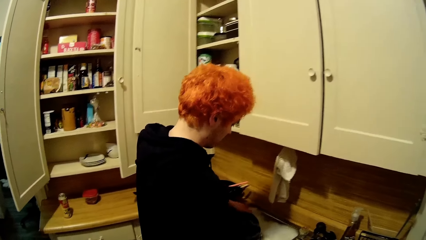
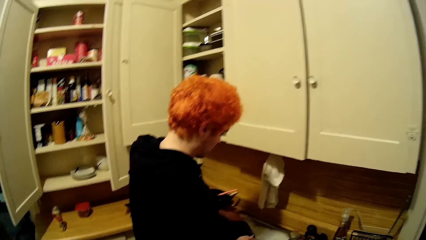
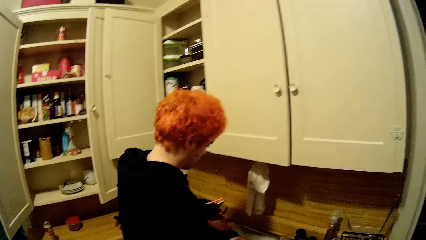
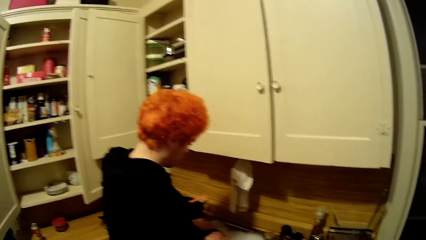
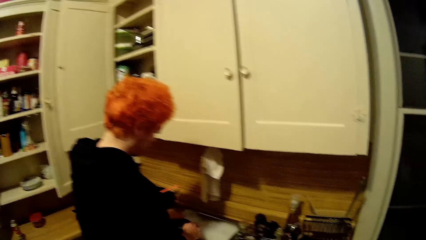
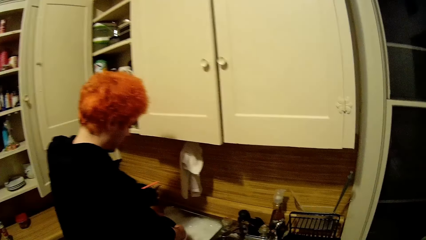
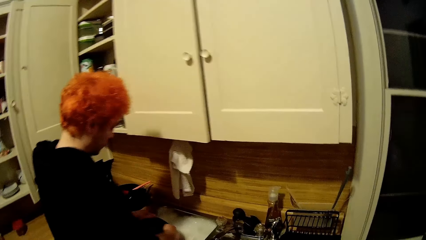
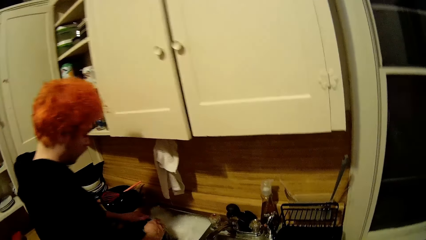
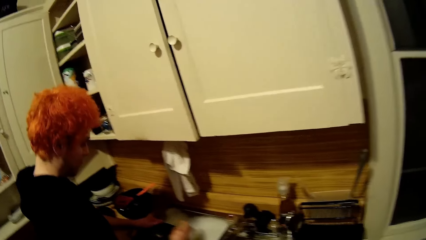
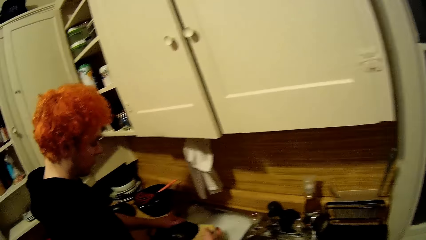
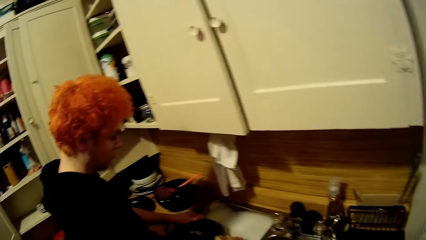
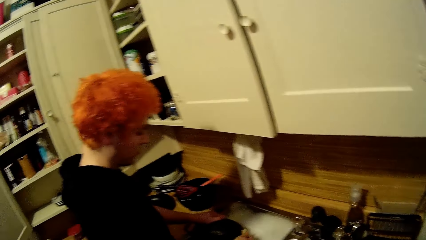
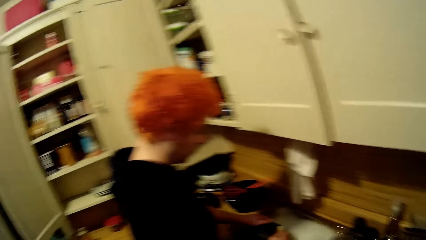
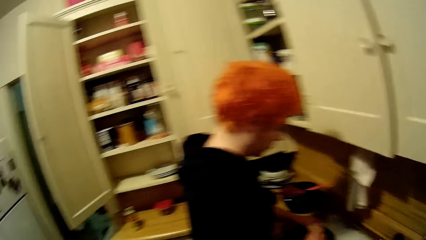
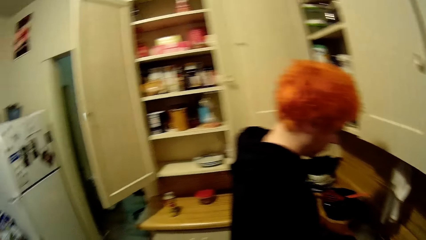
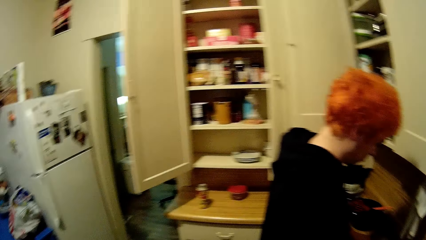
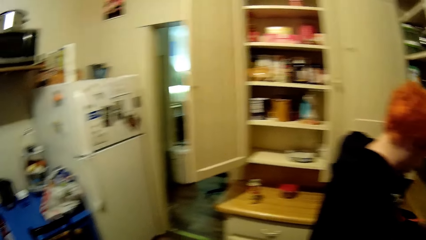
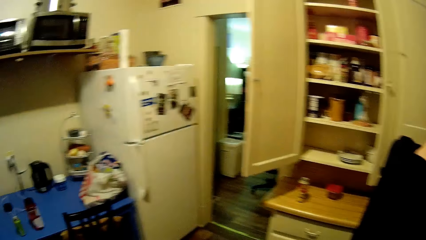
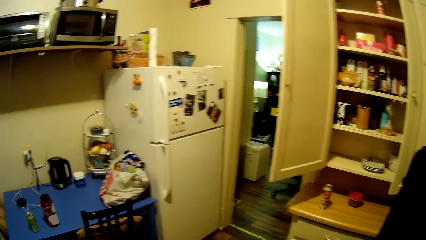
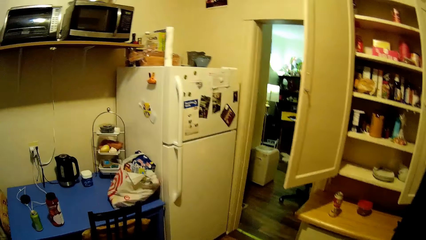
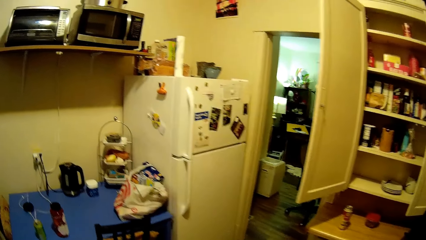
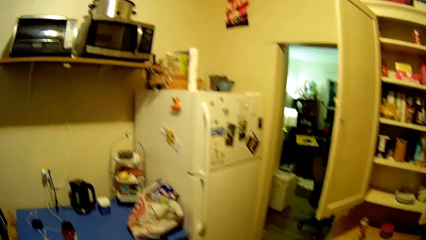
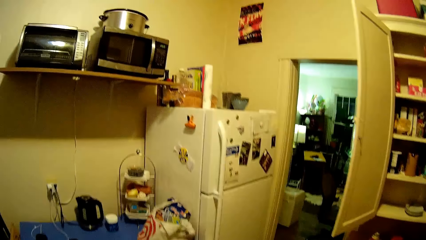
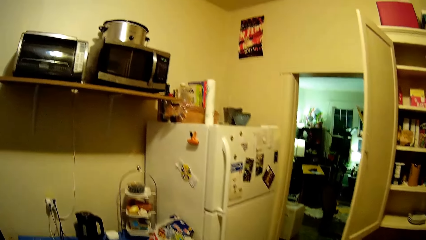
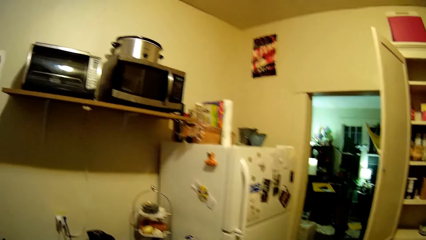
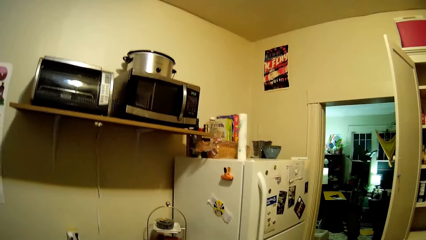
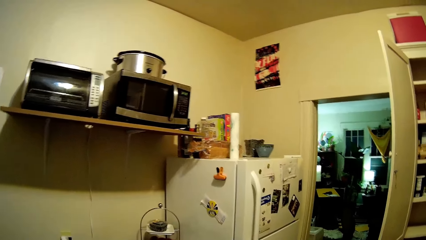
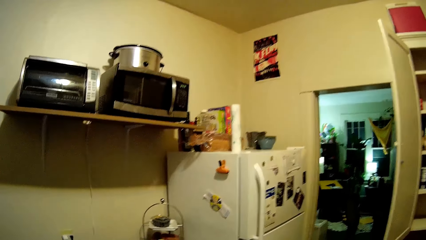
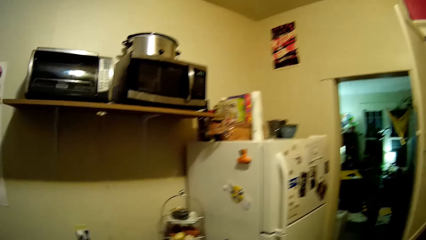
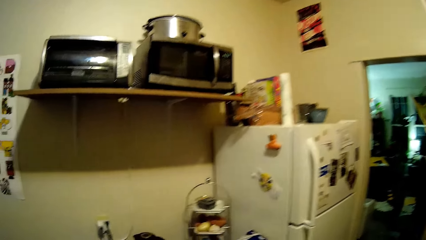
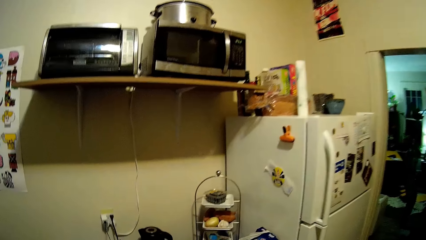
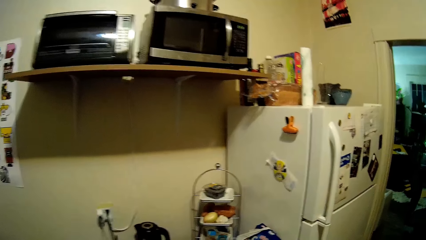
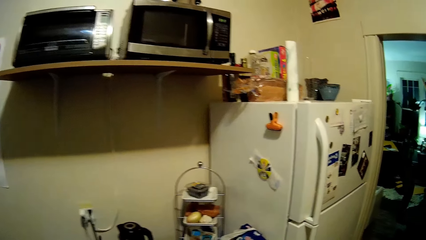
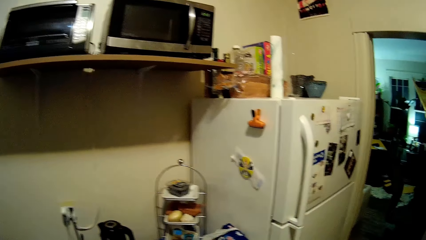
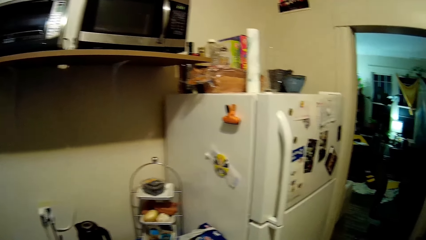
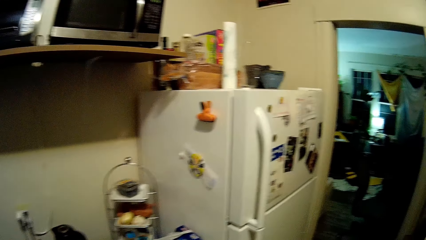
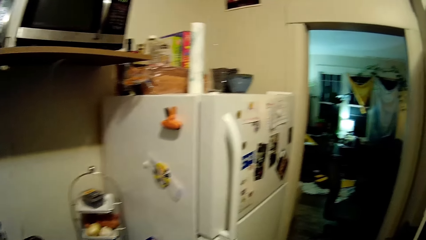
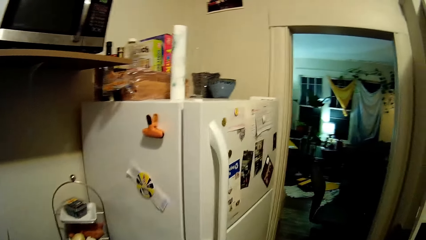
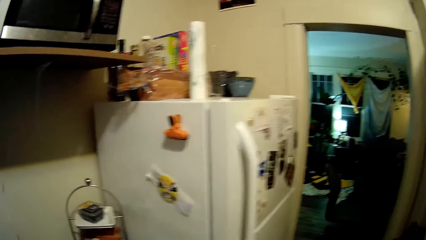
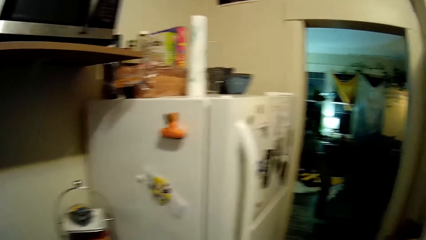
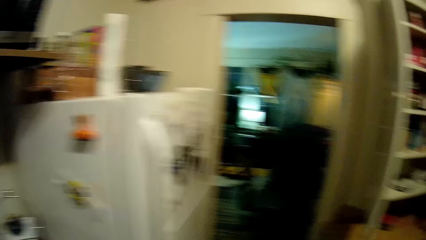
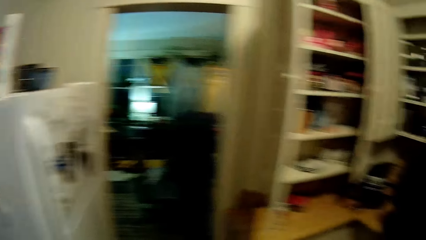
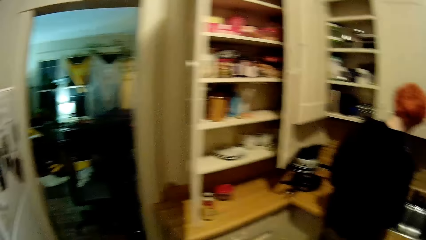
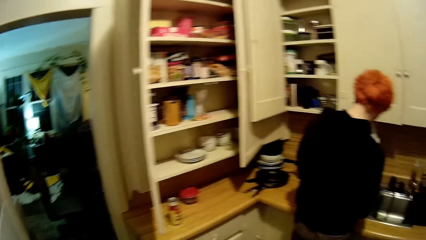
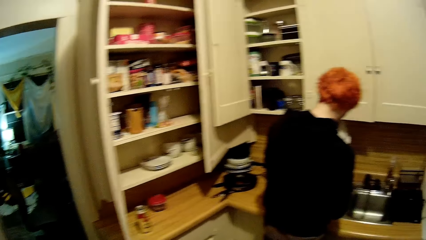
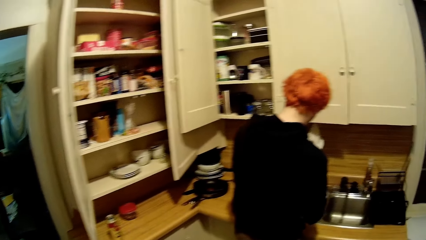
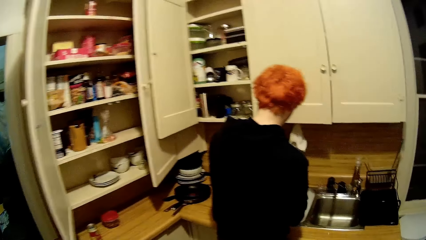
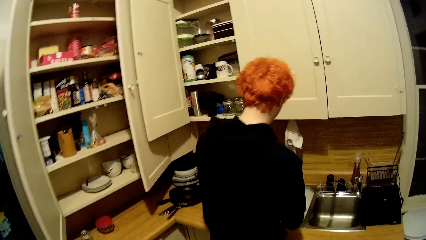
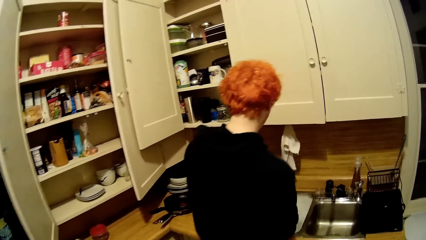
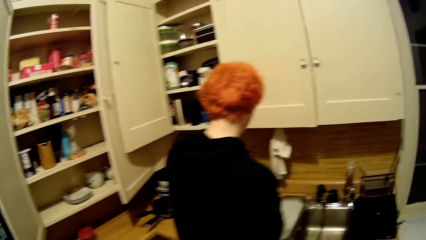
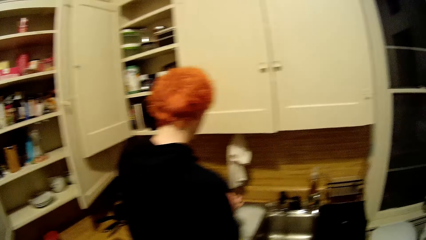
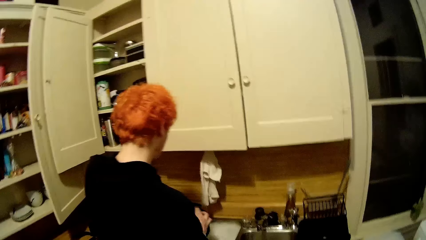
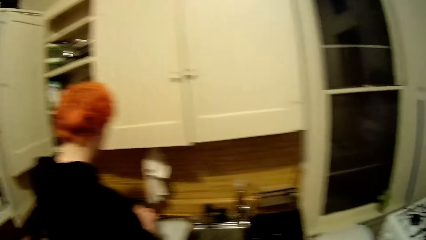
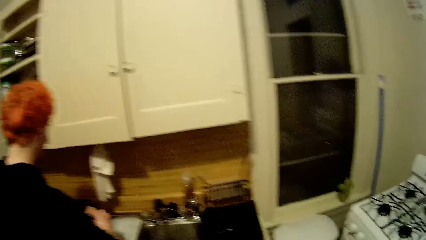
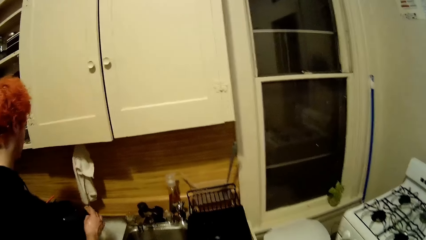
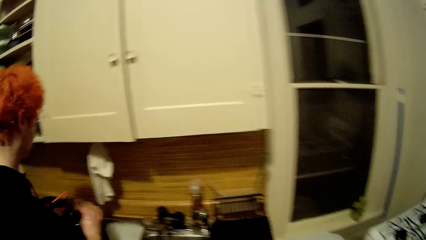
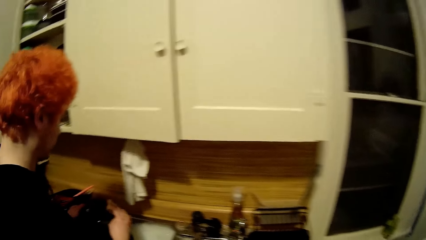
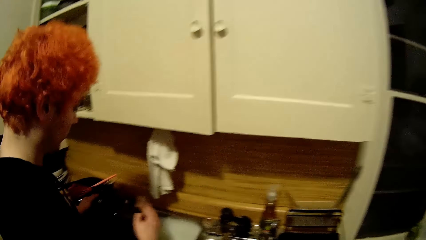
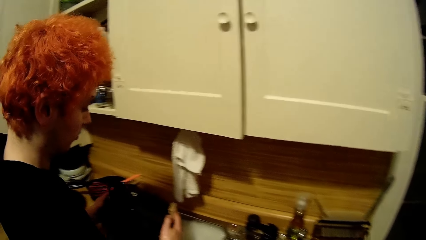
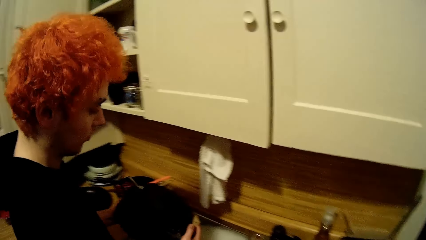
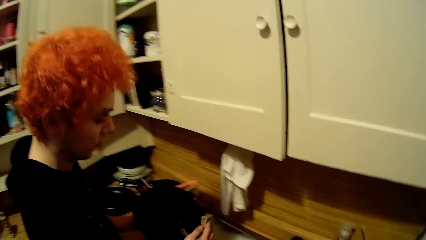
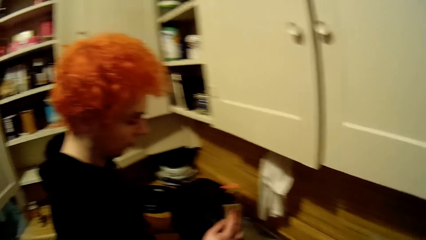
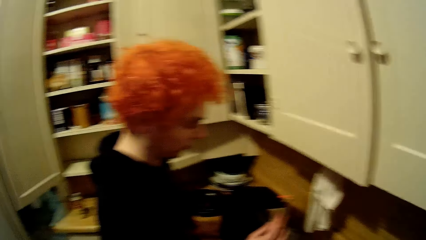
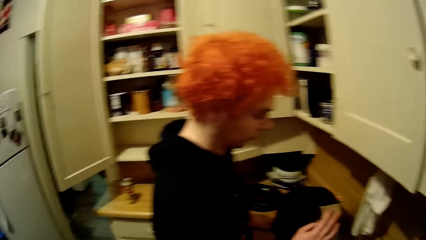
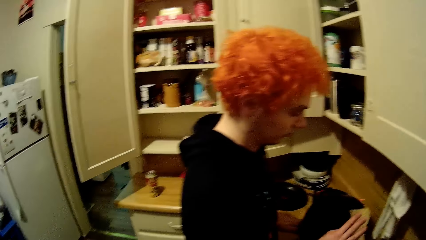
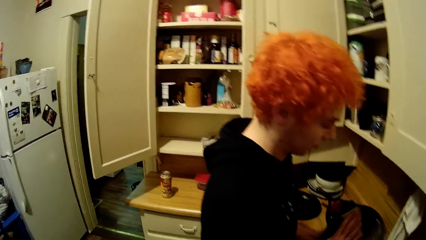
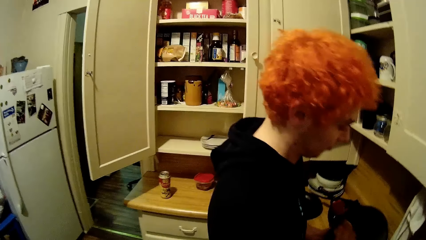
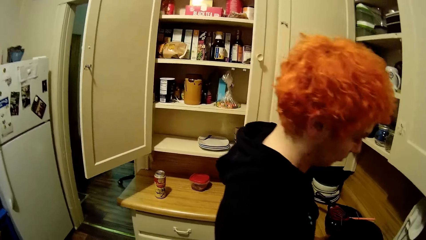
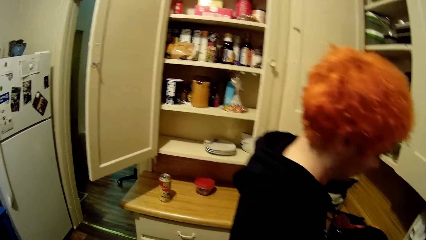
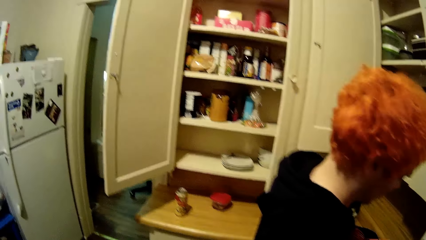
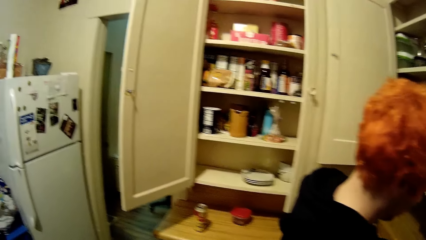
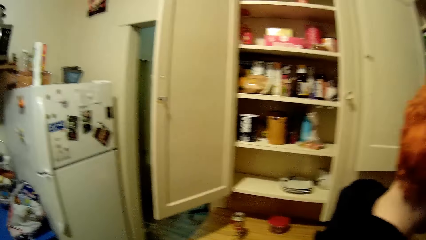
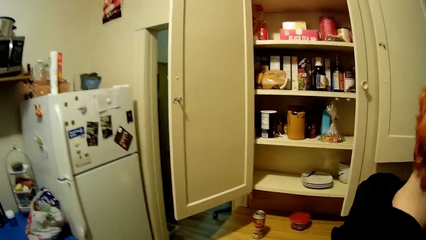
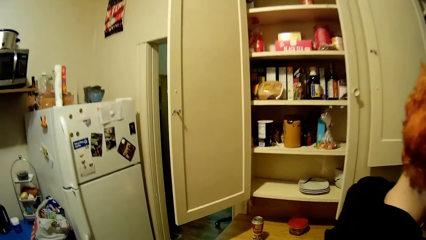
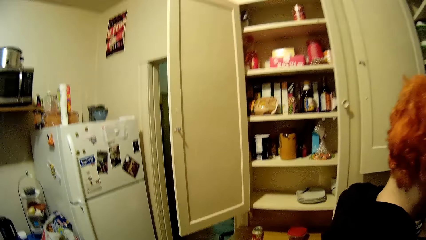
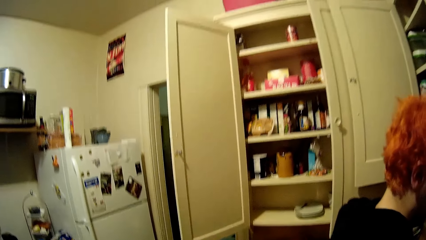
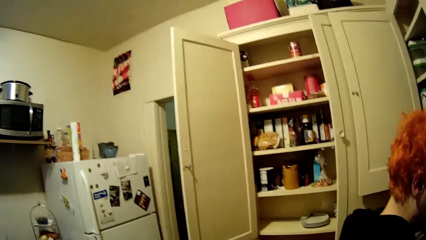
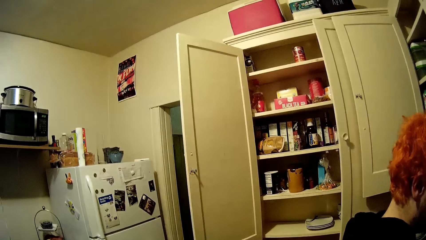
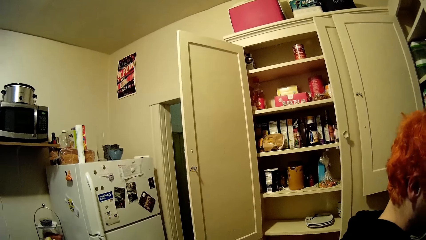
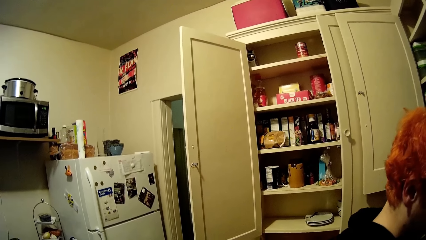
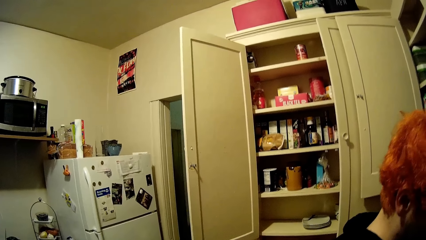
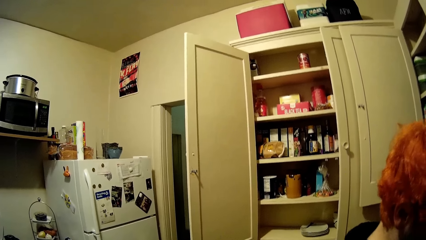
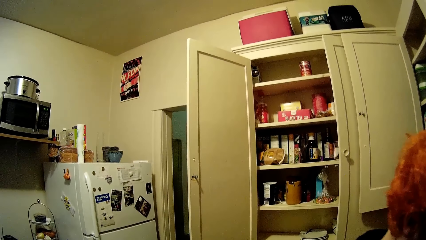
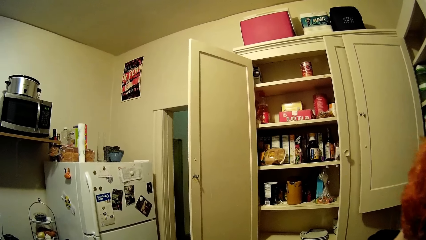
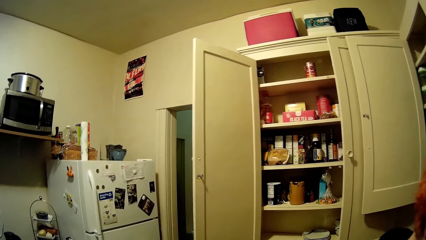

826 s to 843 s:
The camera wearer moves around the kitchen. A man wipes the cooking pot. The camera wearer stares around the house.
